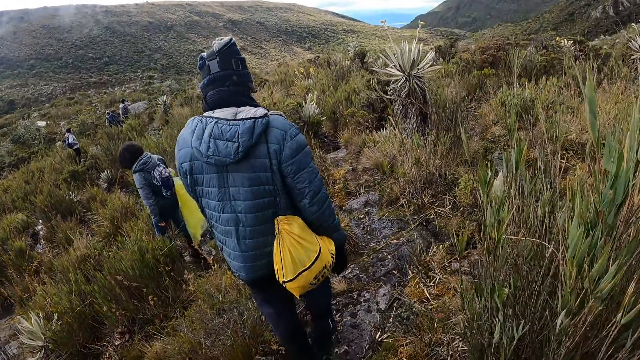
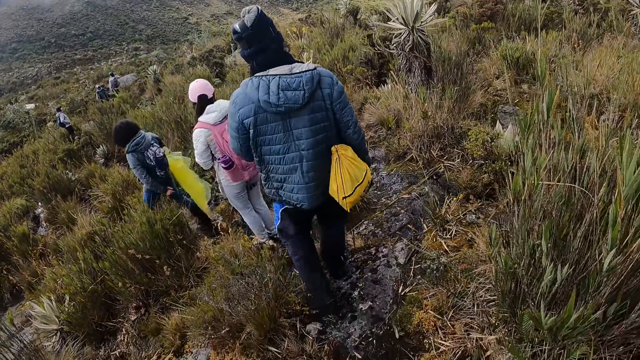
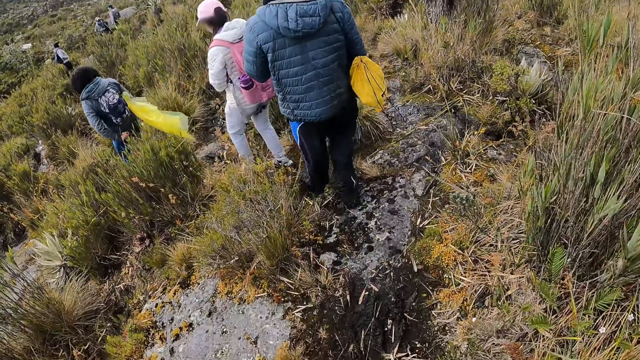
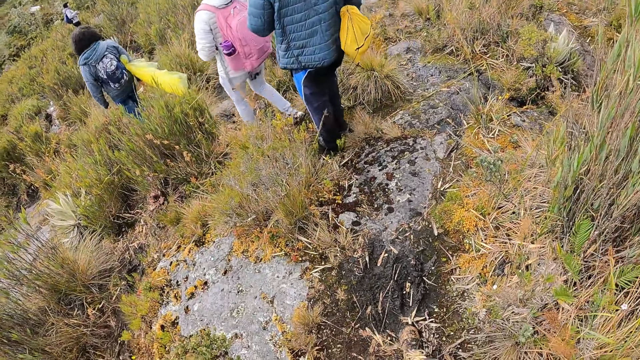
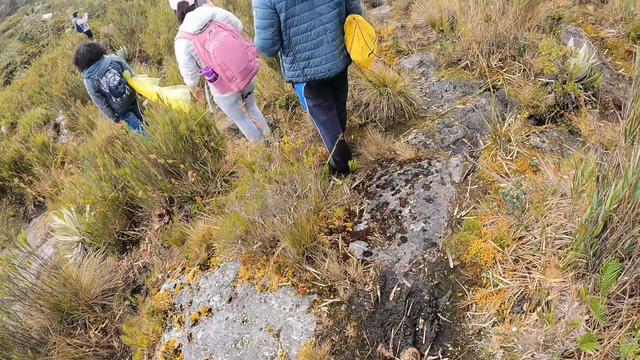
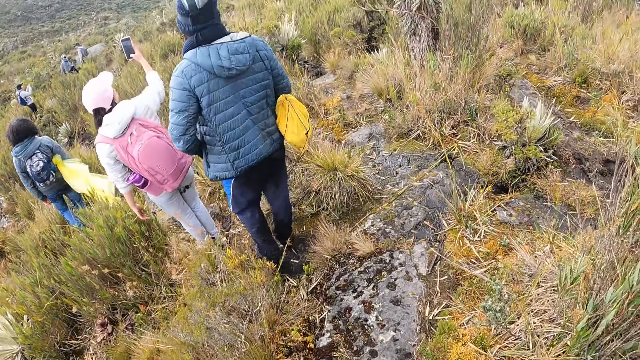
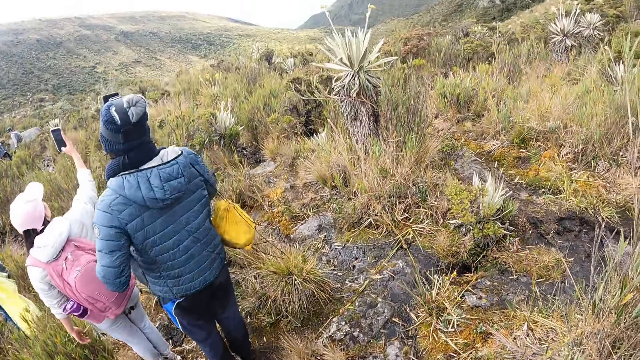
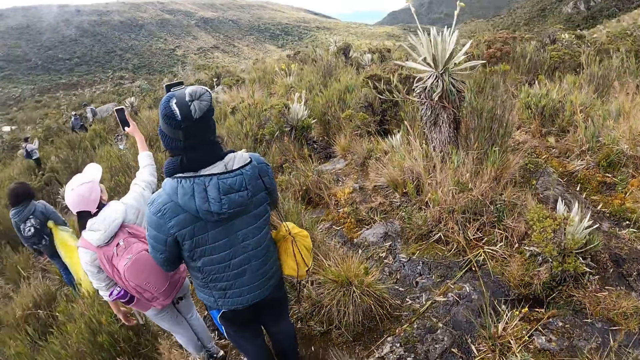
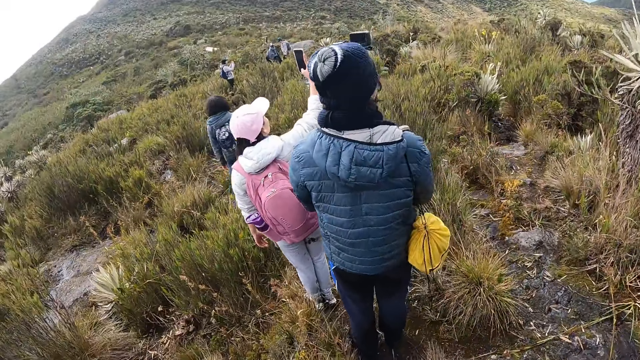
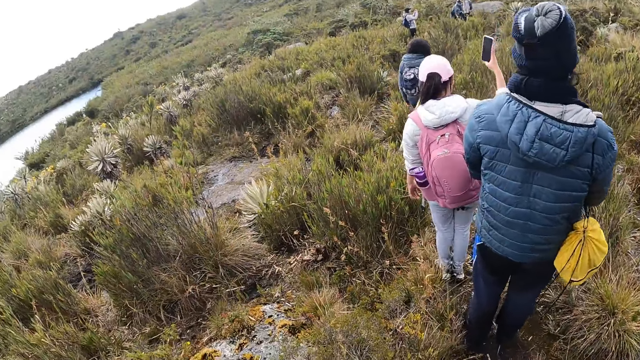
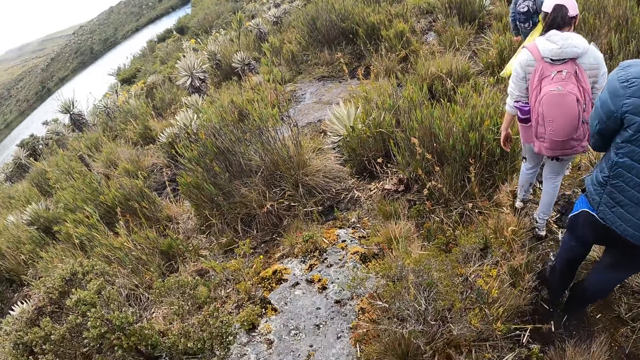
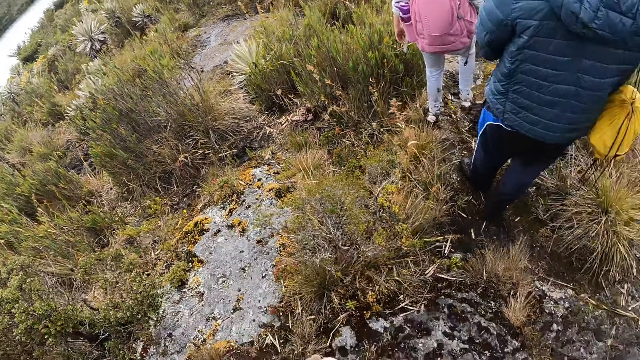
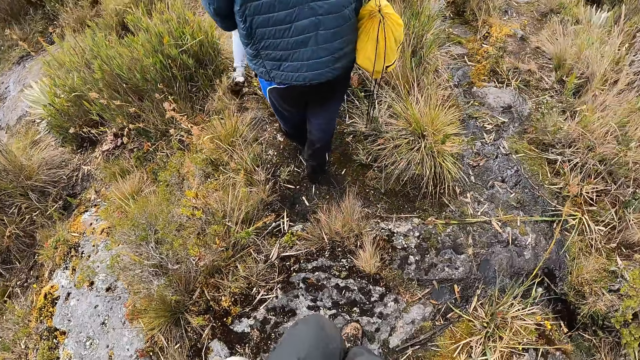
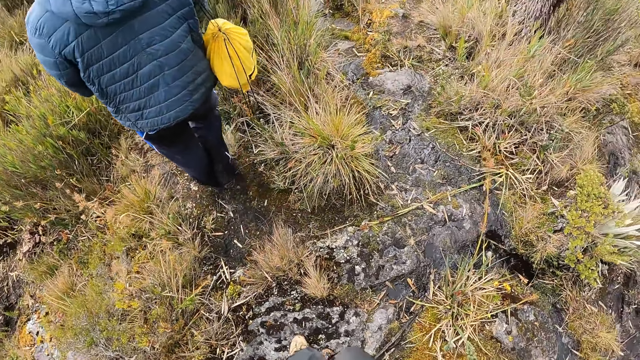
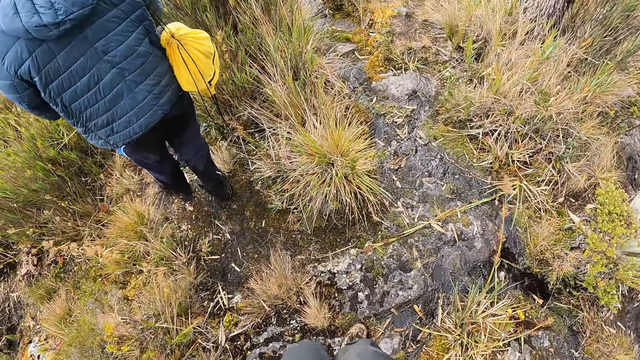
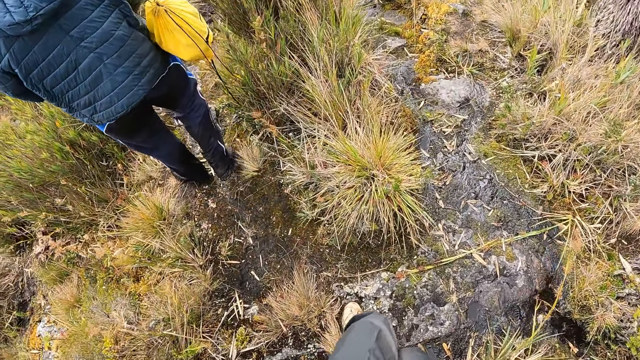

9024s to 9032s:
The first woman operates a phone with her right hand.

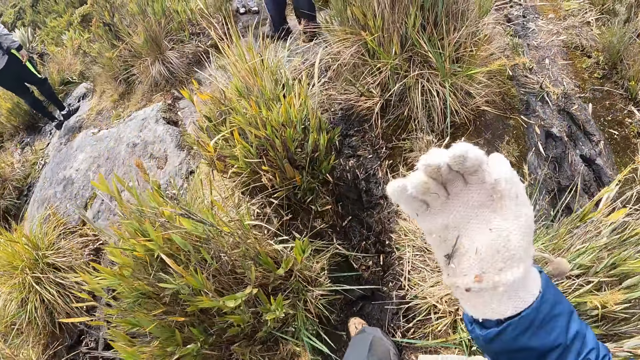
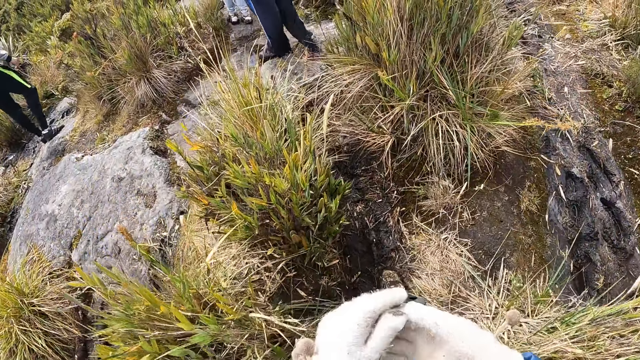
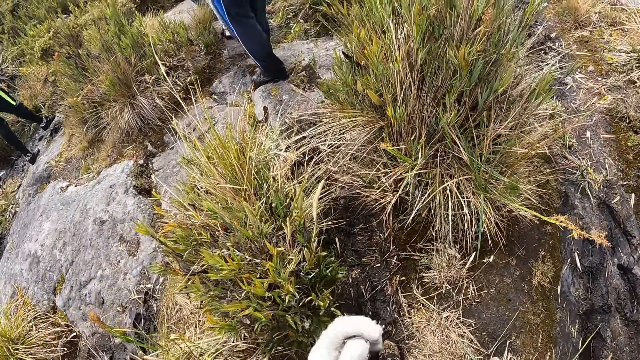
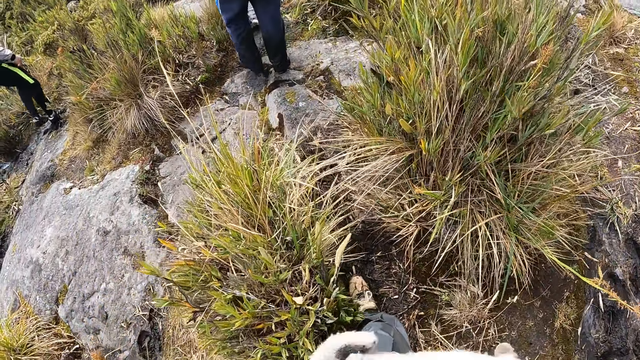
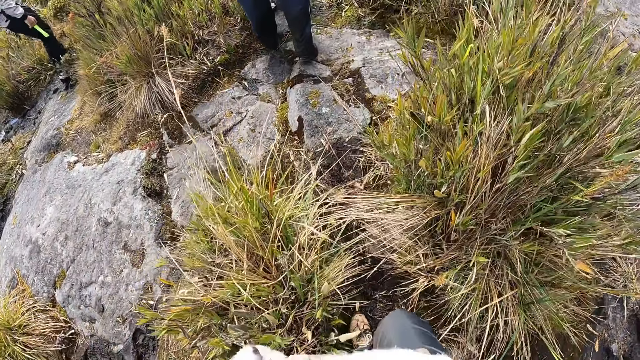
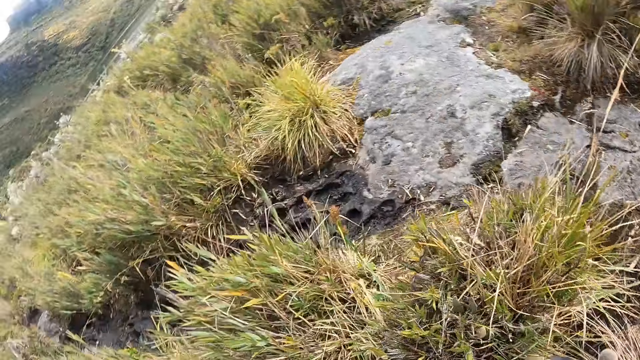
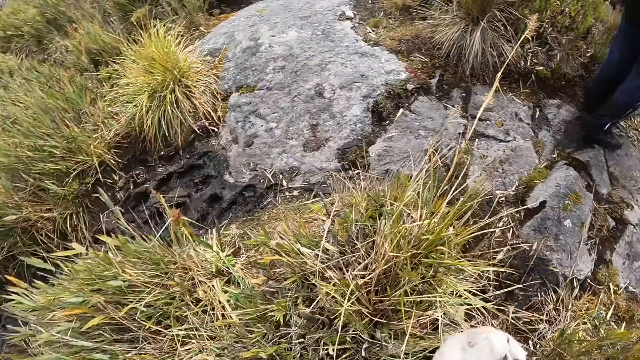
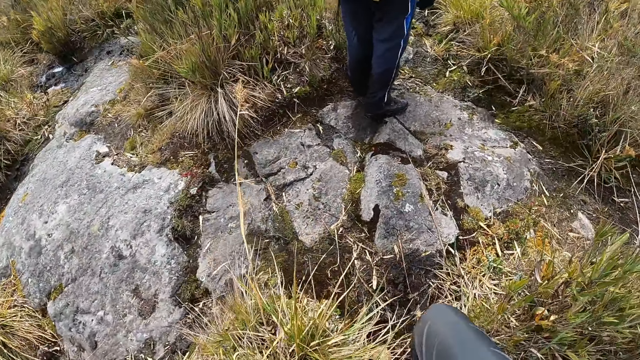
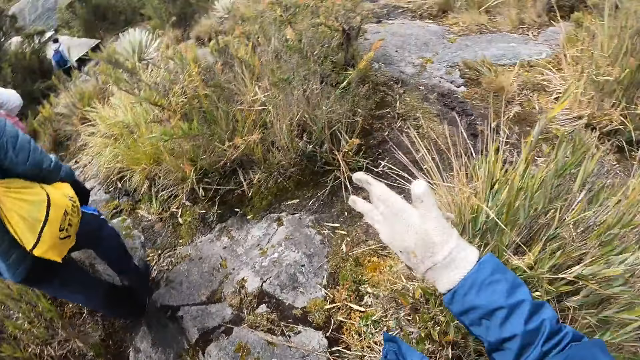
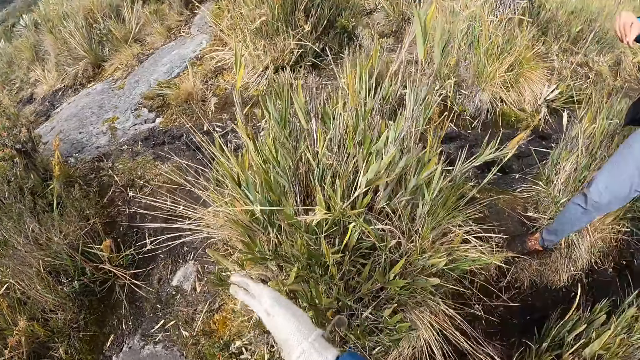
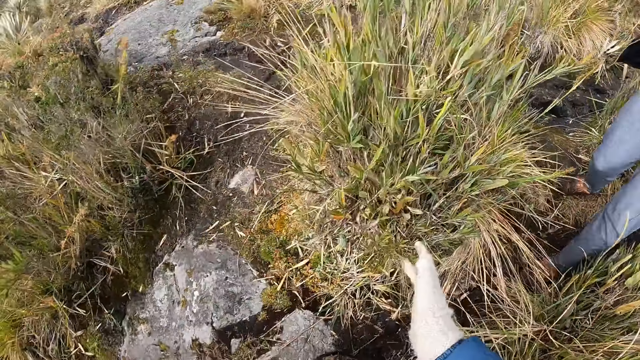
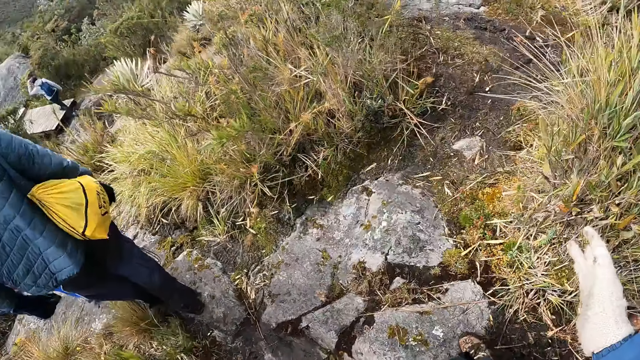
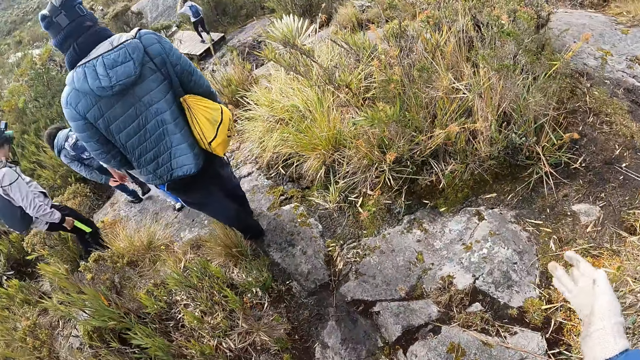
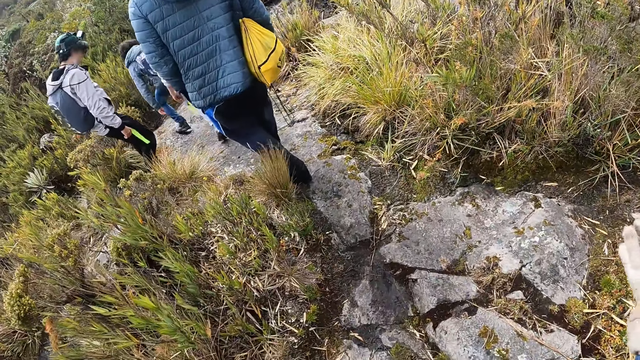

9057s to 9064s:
The camera wearer removes the glove from his hand.

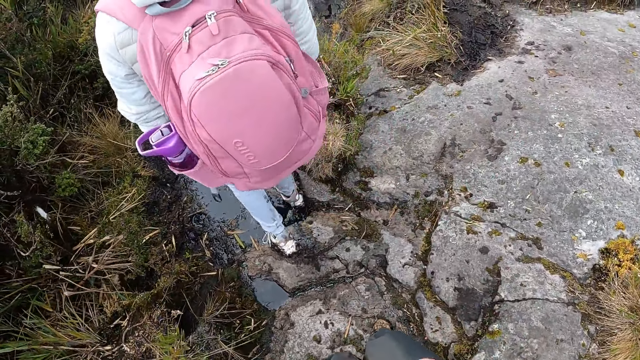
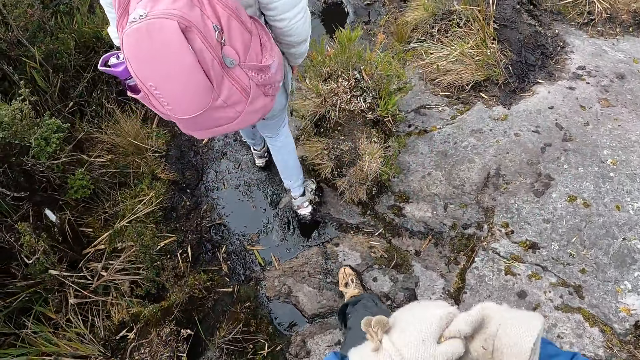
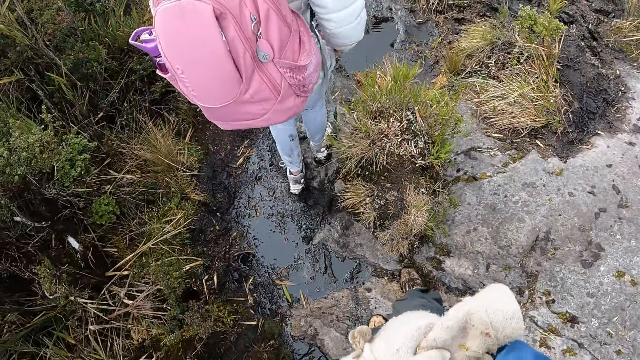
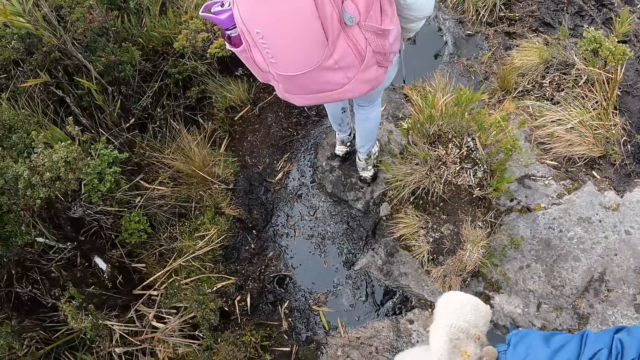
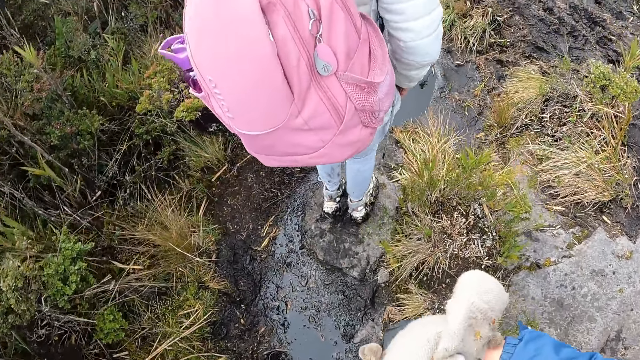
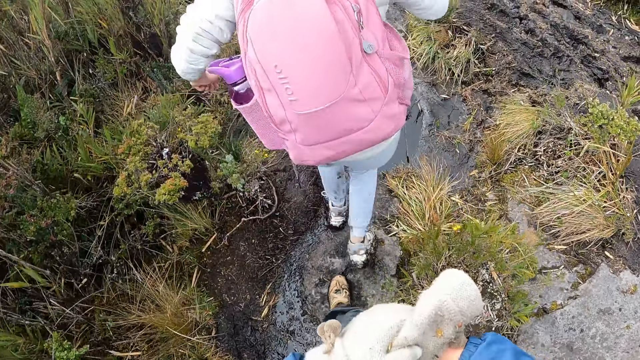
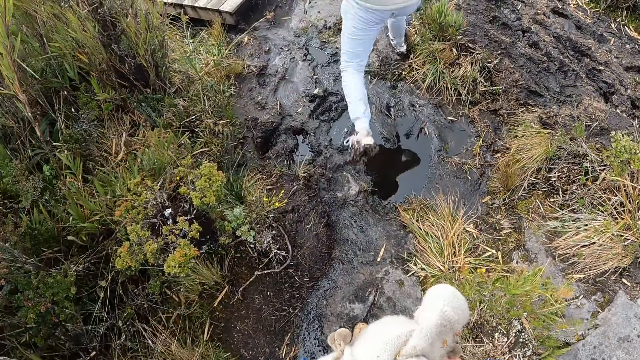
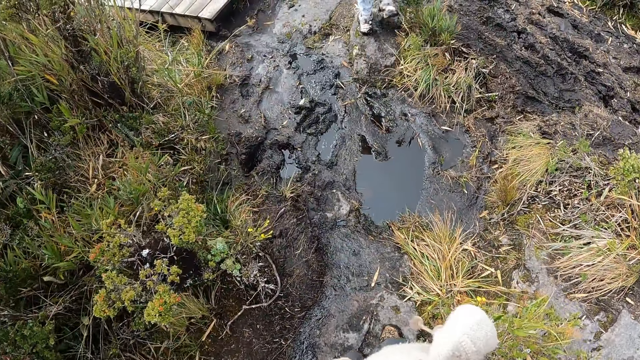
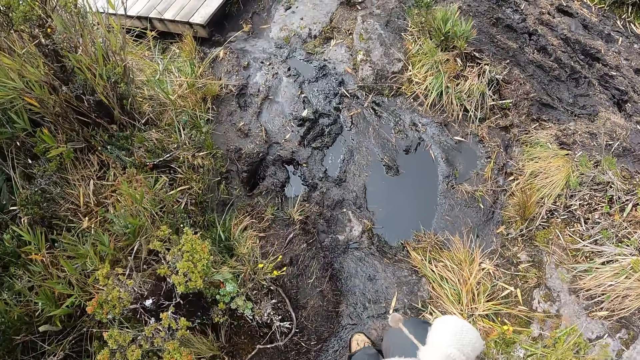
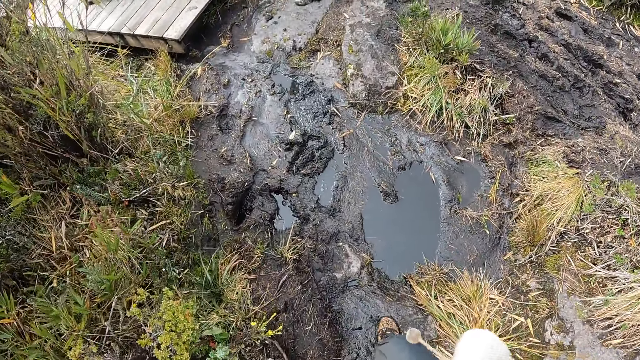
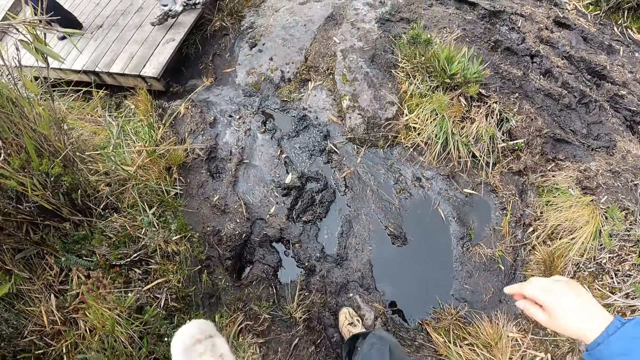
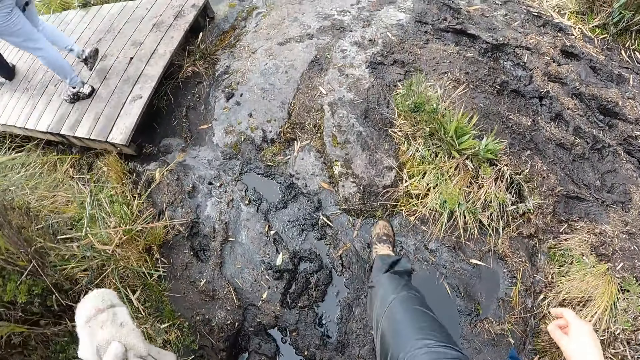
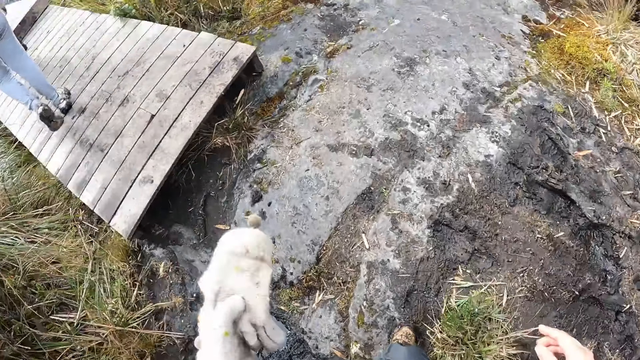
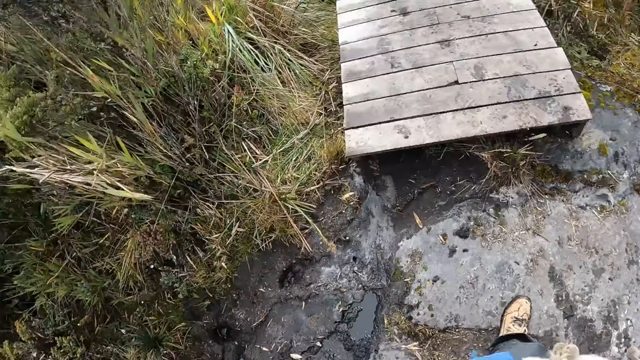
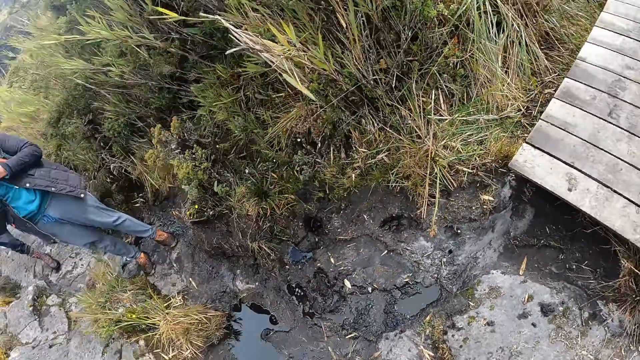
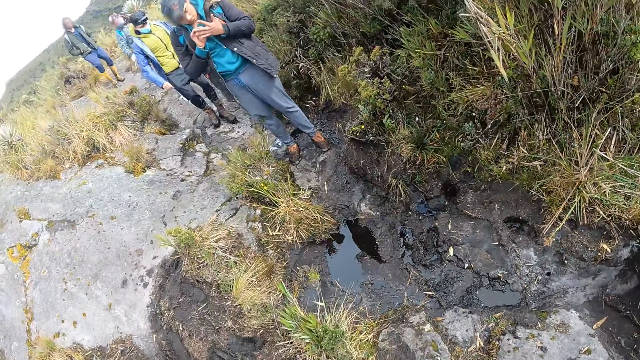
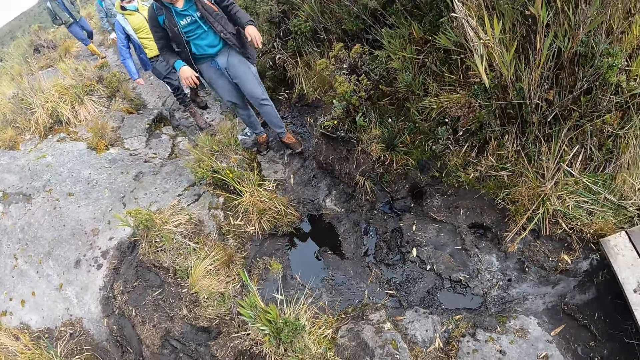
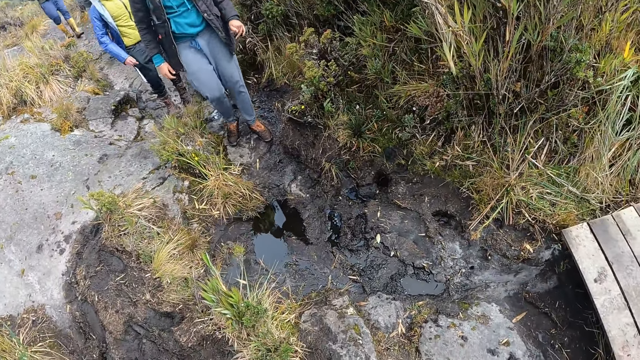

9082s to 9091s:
The woman jumps over a puddle on the ground. The camera wearer jumps over the puddle on the ground. They turn around to look at a man.
